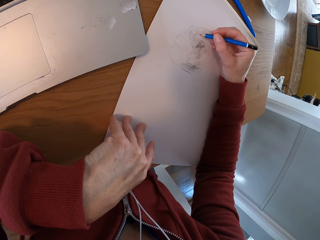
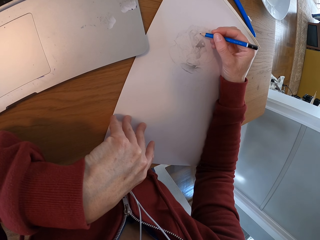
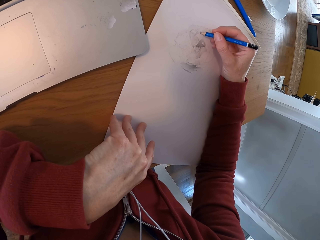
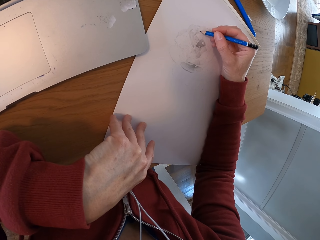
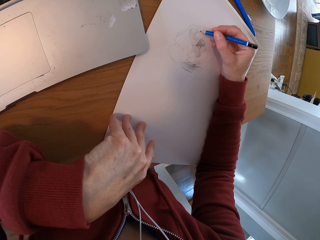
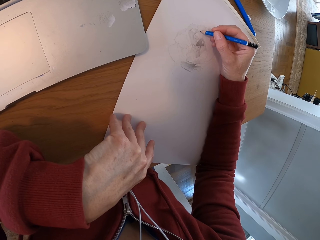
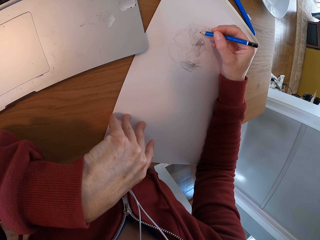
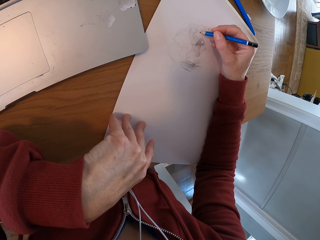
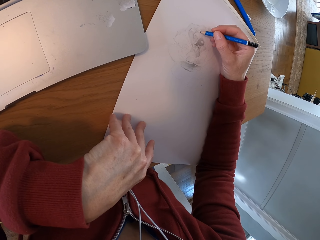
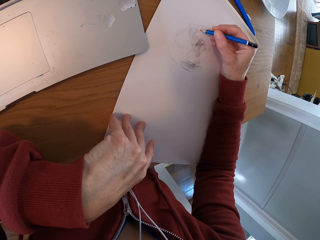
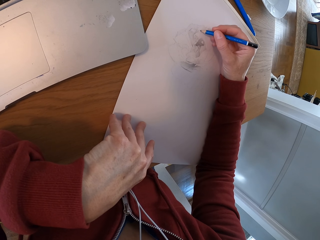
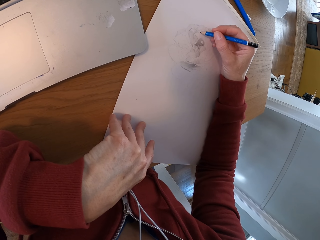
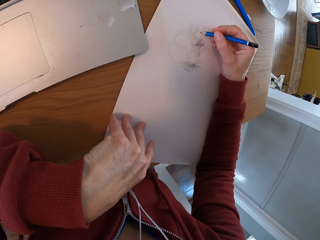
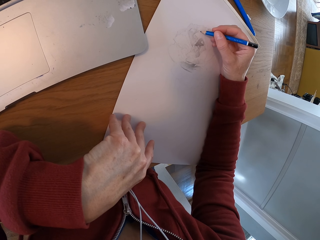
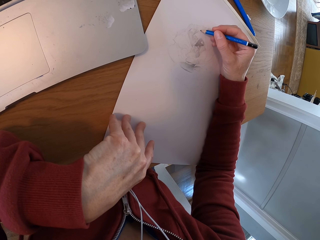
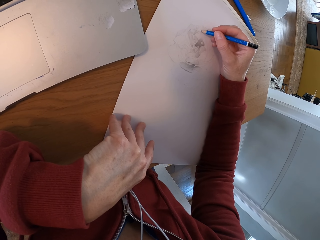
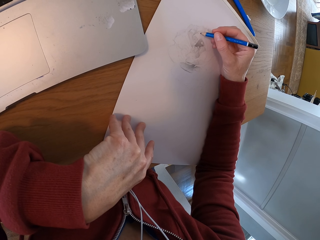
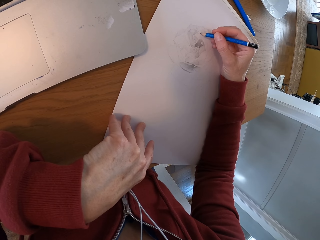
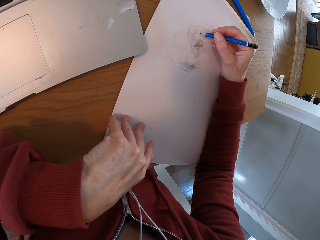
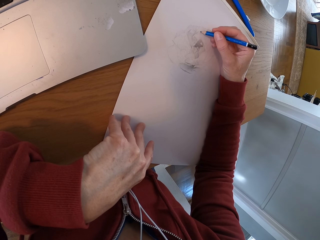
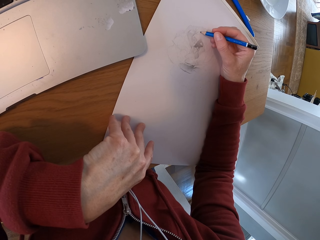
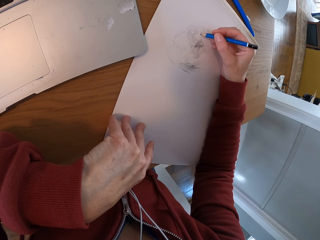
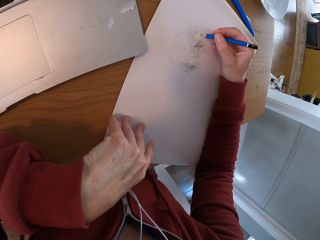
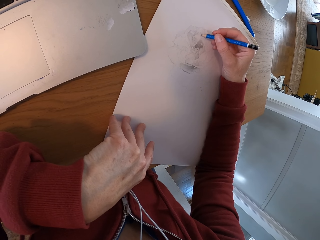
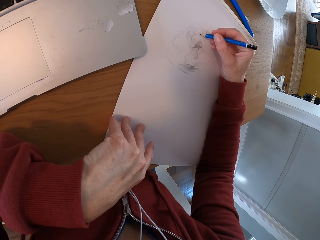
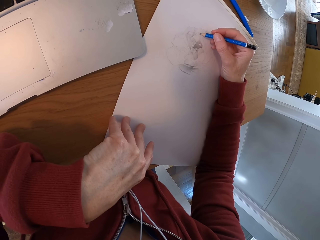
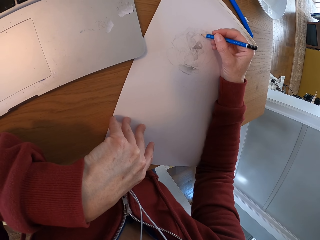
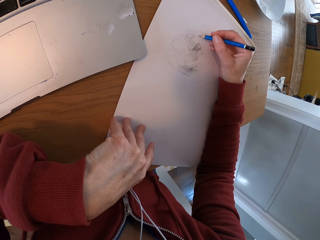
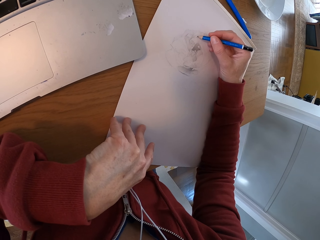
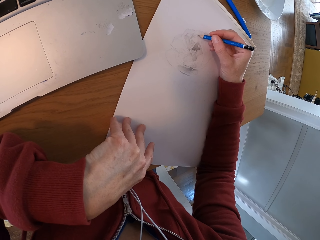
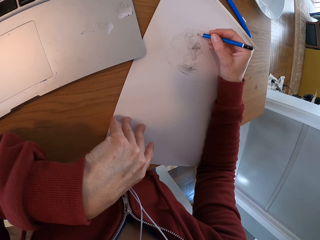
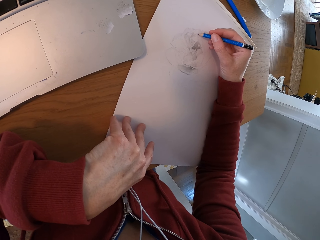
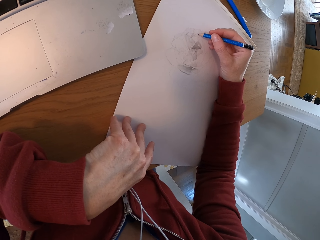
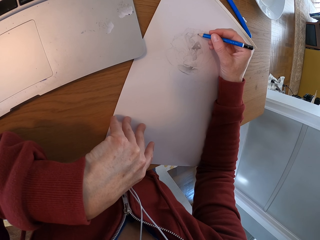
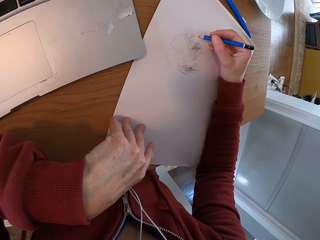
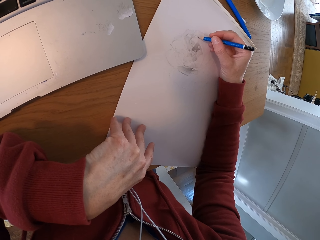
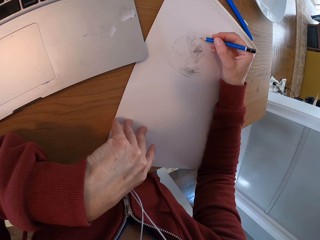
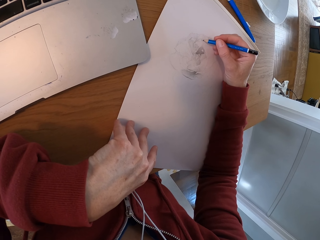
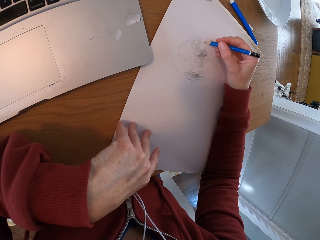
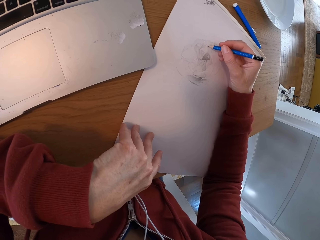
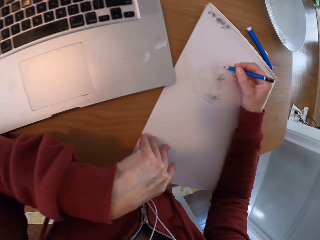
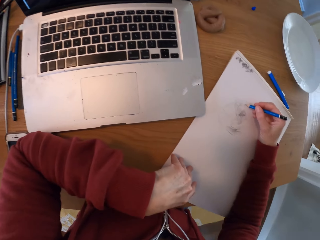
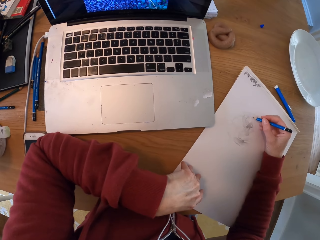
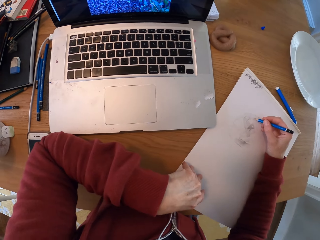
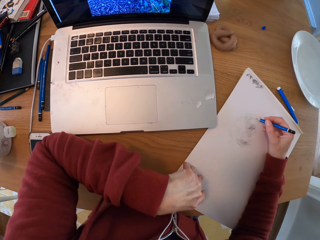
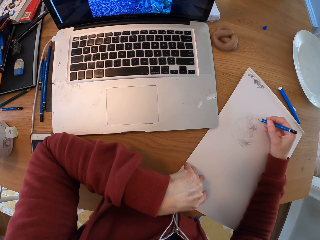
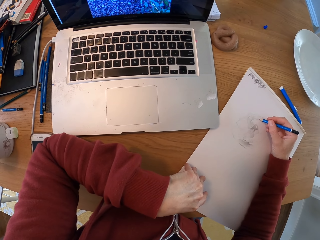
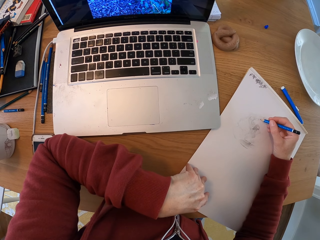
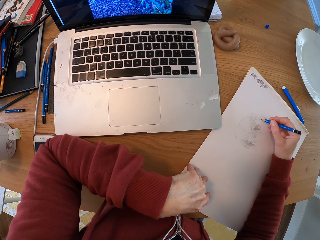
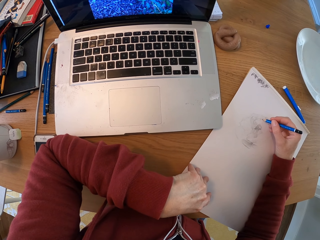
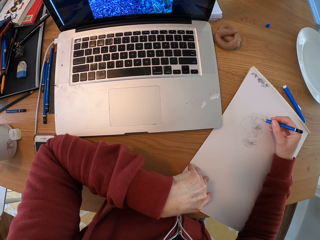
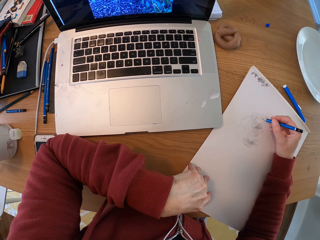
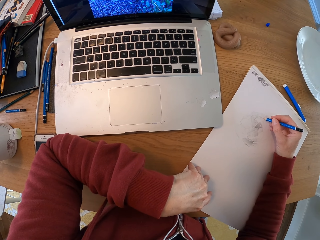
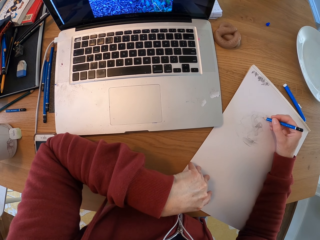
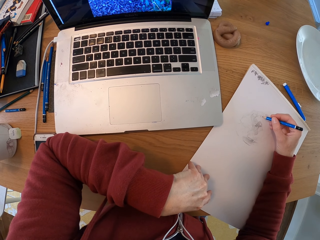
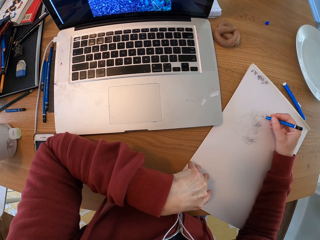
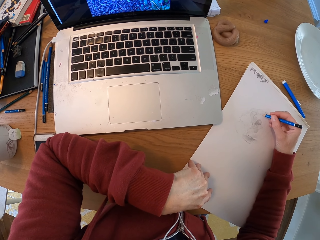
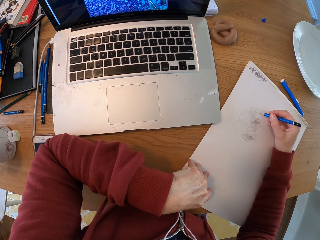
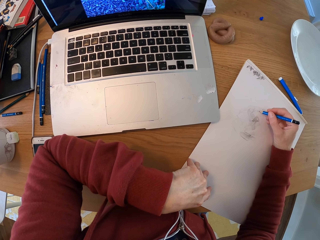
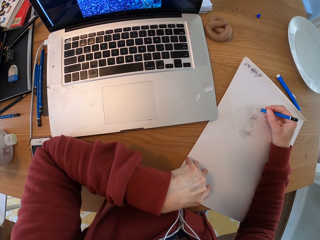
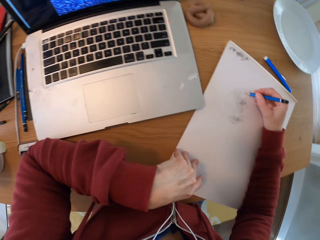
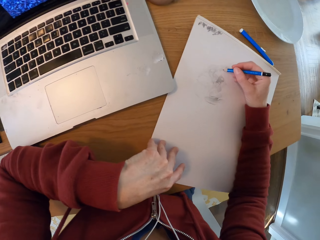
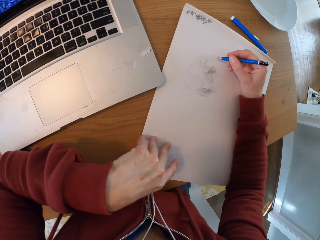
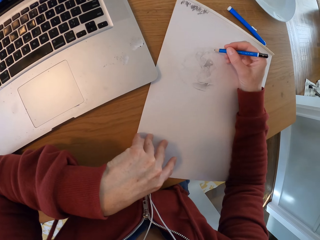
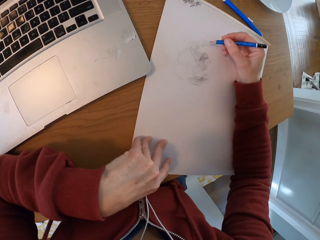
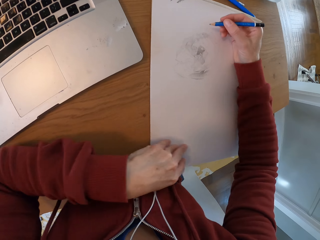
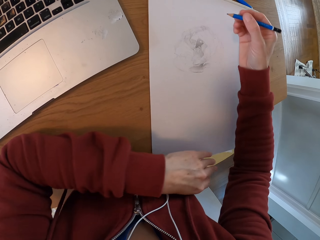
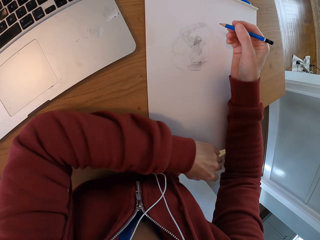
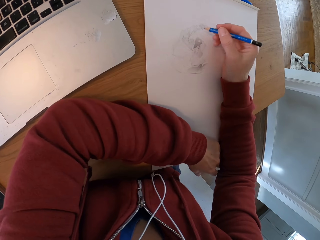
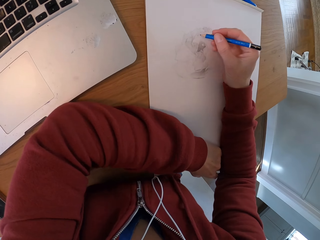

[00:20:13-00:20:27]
The camera wearer draws with a pencil on the drawing board. They check the laptop.

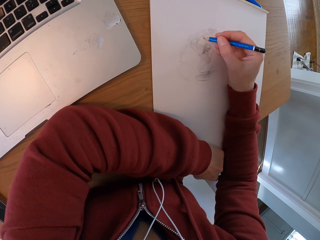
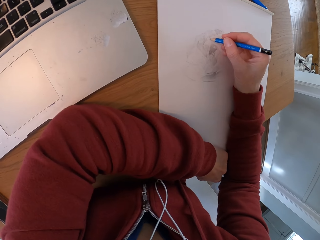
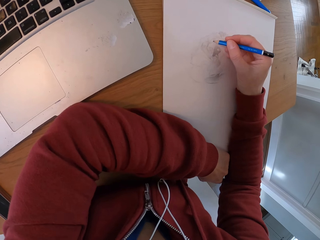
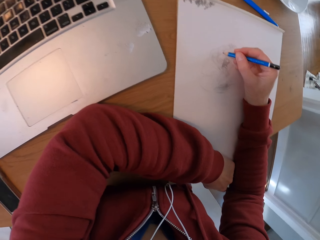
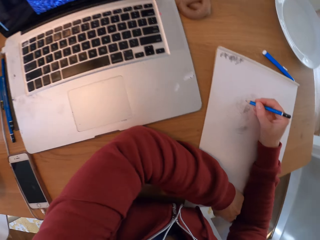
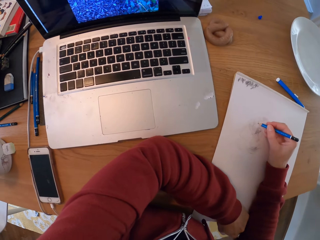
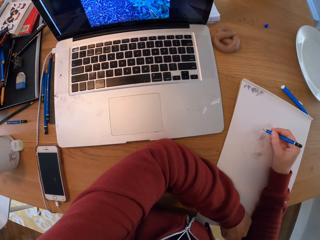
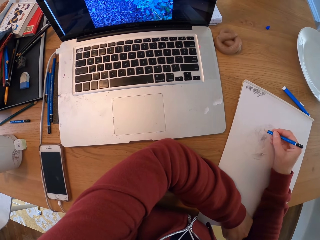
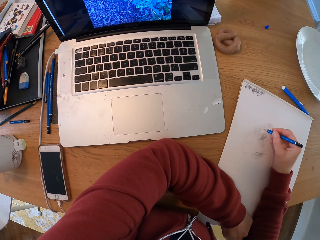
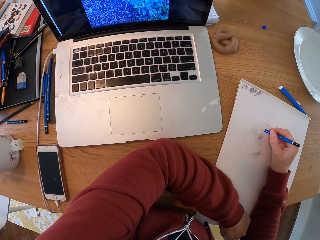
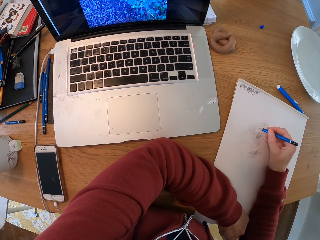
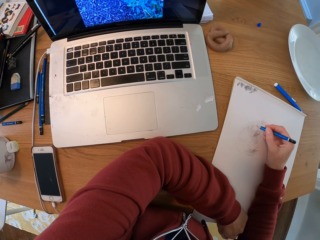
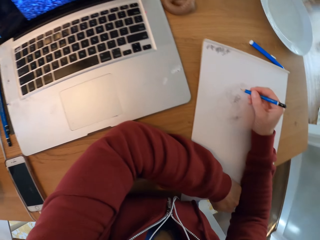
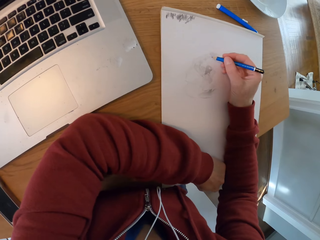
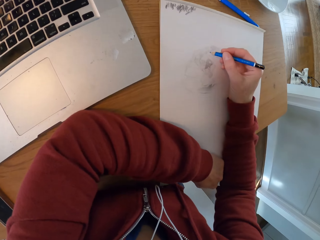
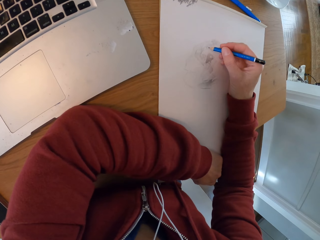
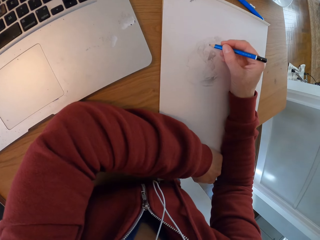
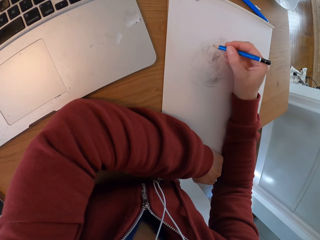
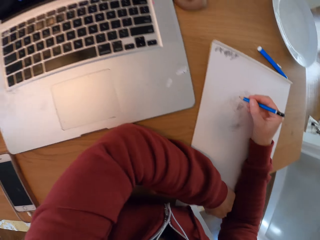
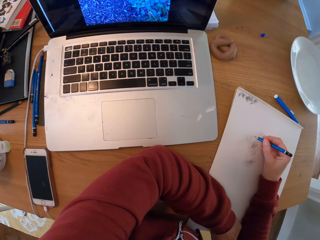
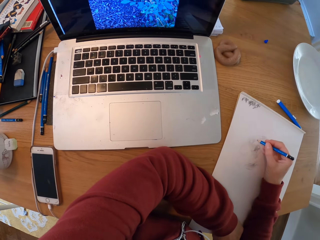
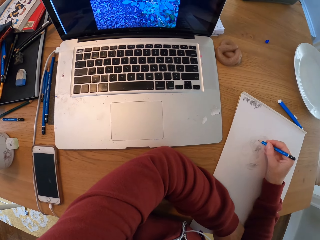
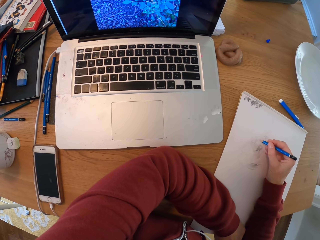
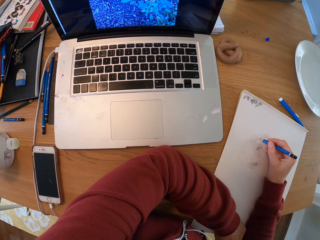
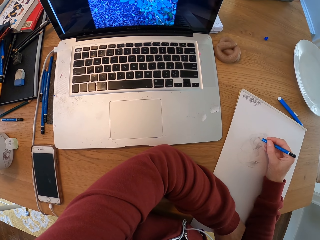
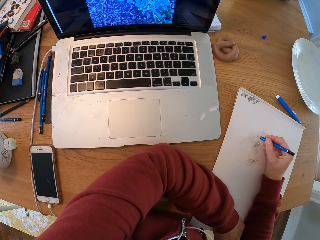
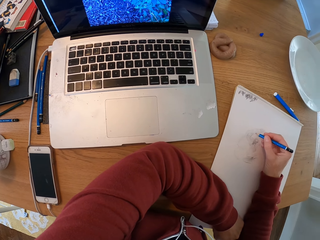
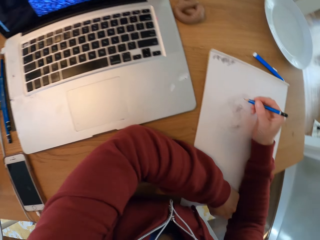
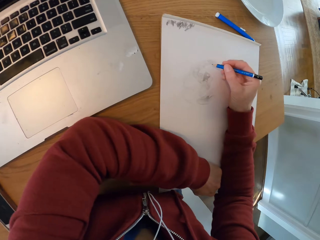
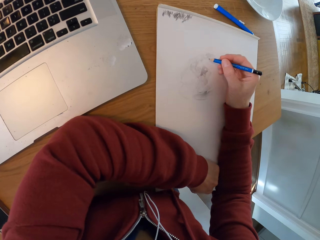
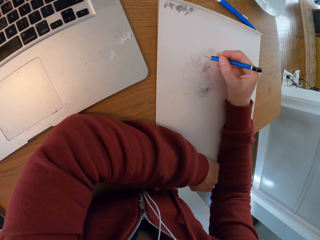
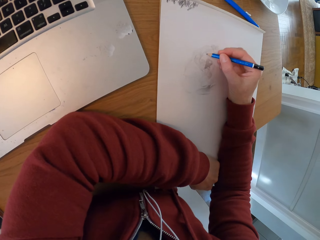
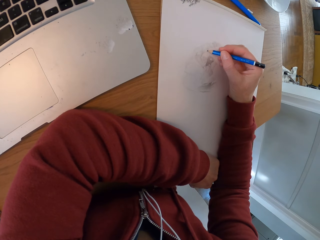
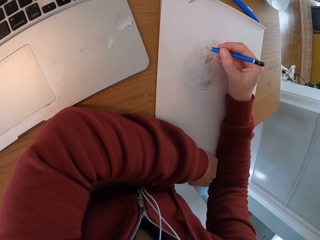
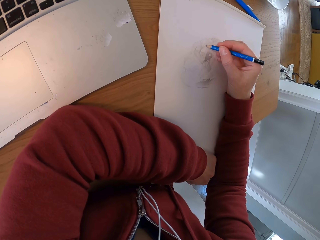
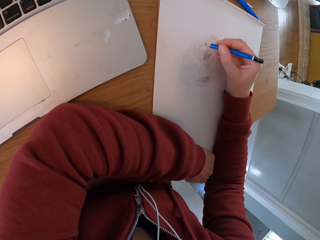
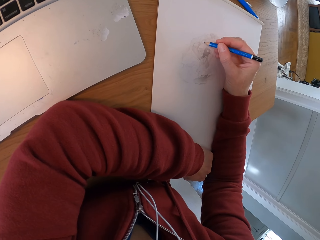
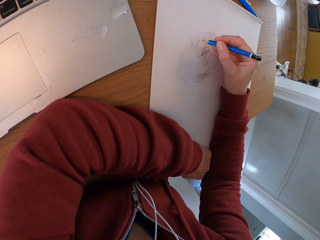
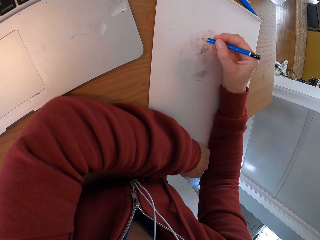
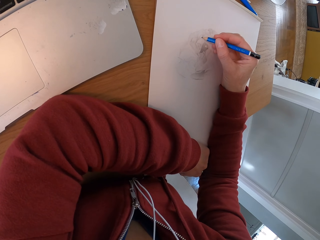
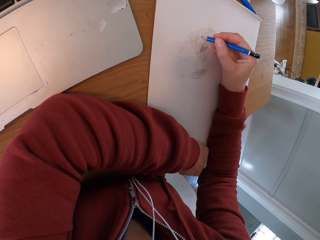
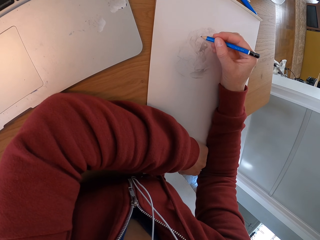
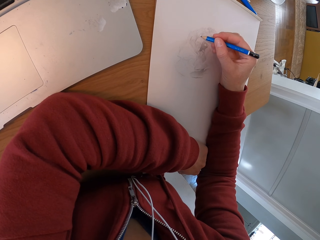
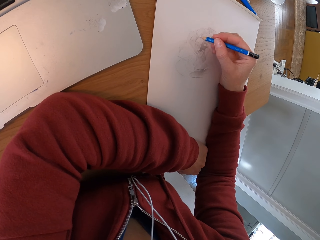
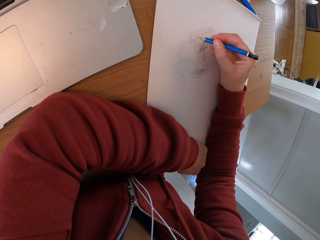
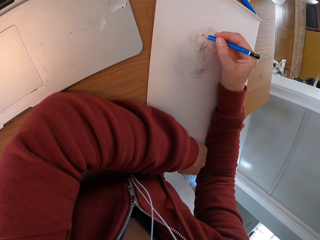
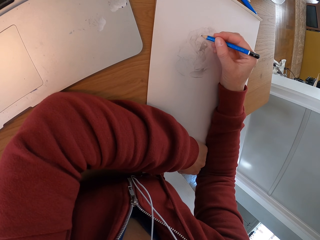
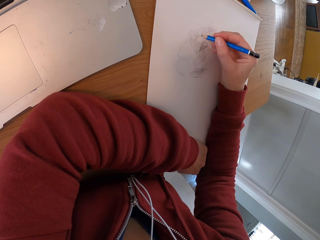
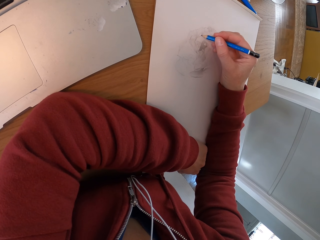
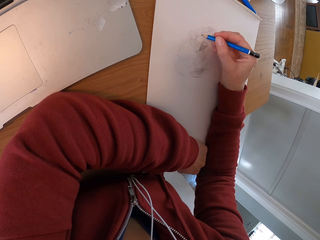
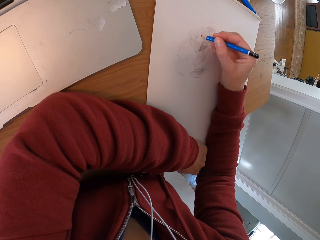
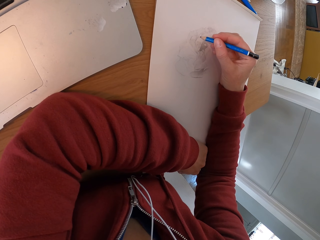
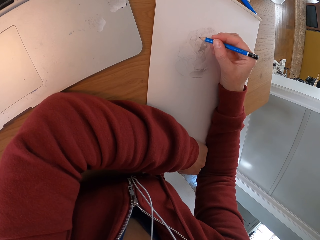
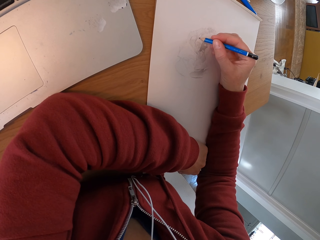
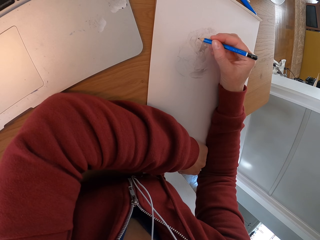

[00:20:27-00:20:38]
The camera wearer turns around the room. They draw on the paper.
